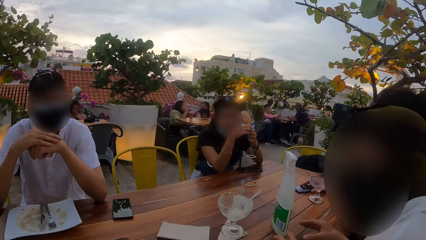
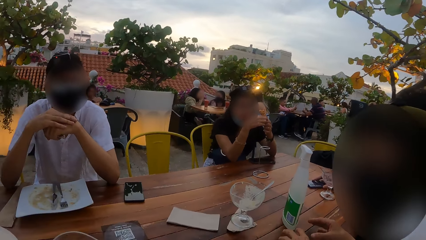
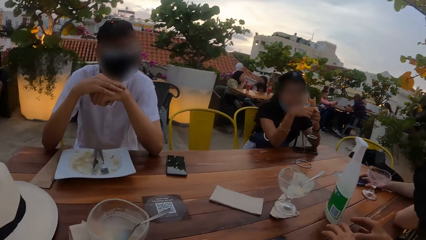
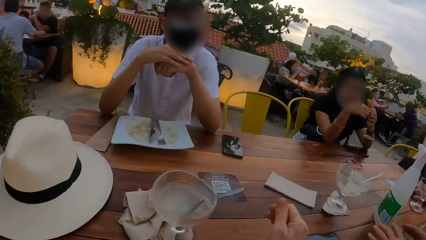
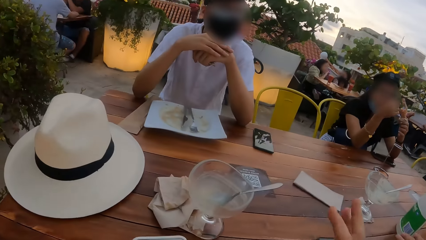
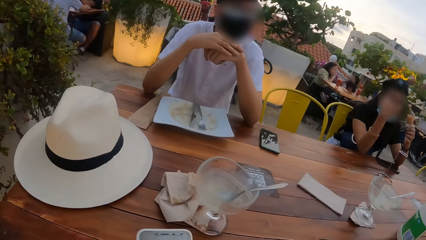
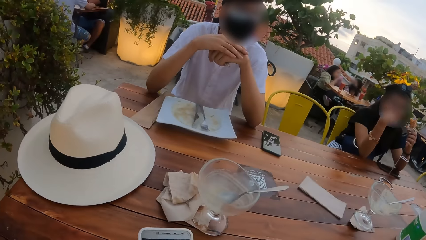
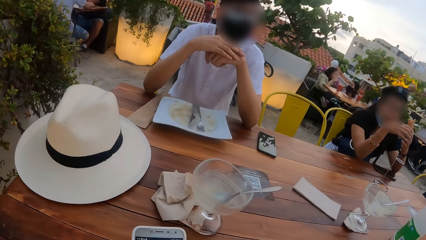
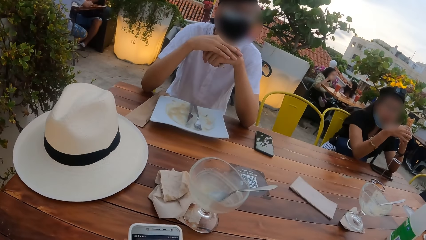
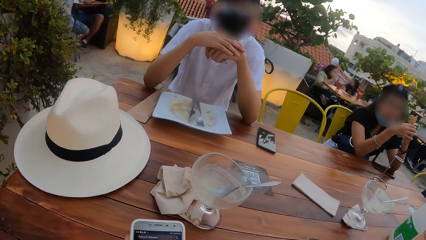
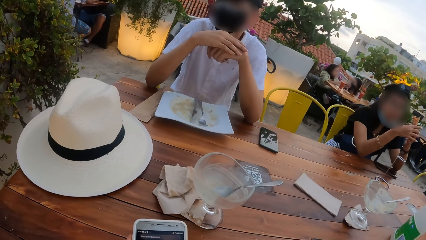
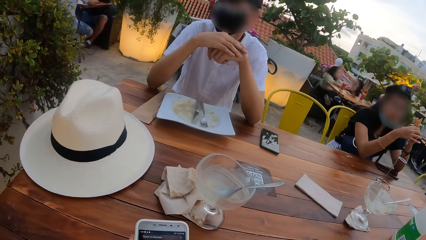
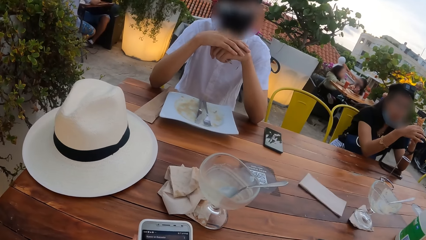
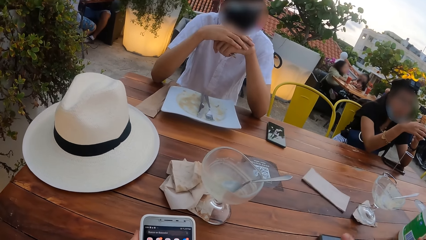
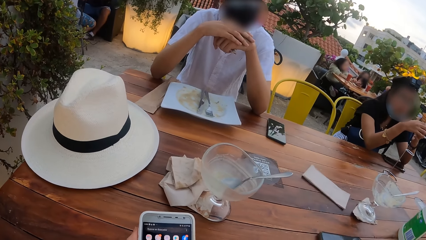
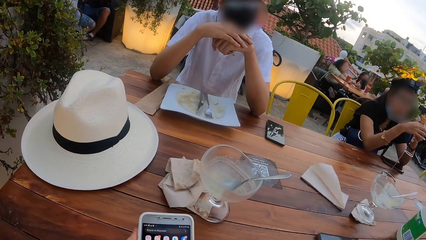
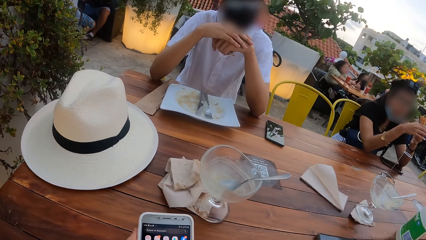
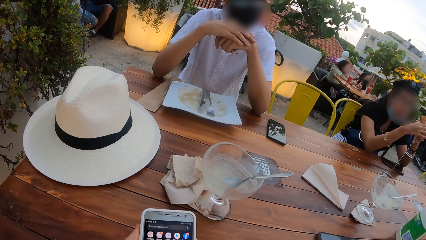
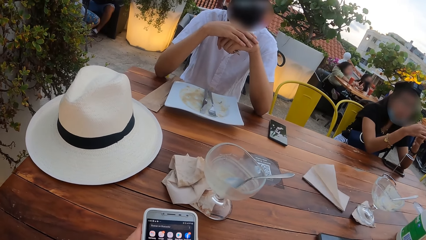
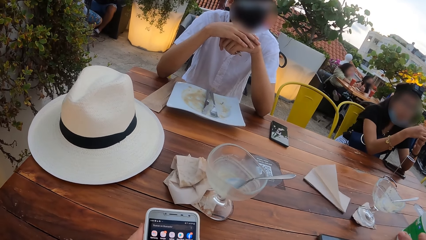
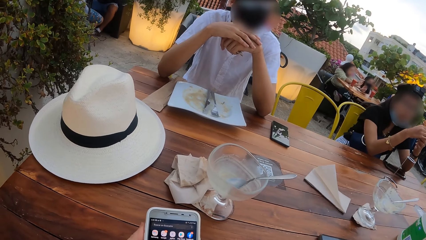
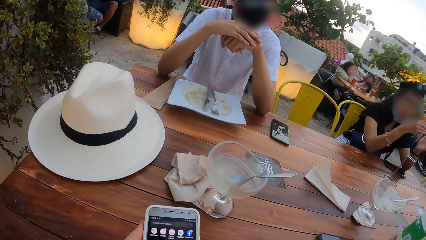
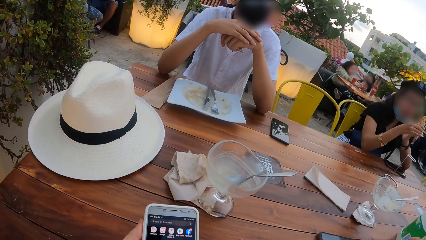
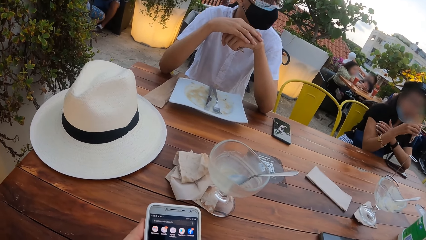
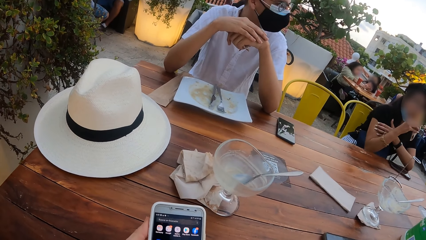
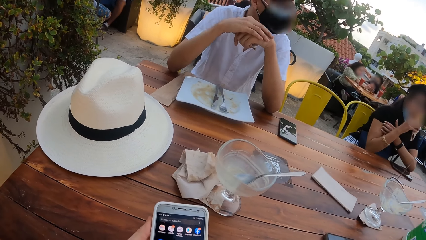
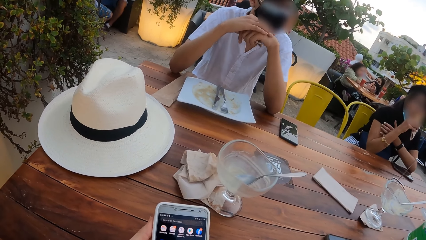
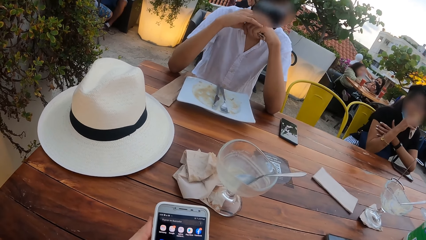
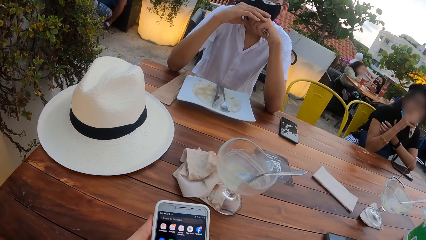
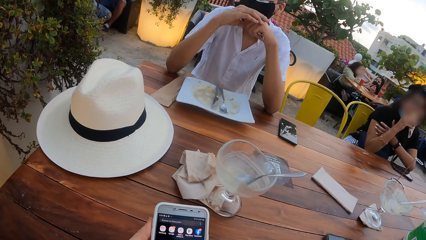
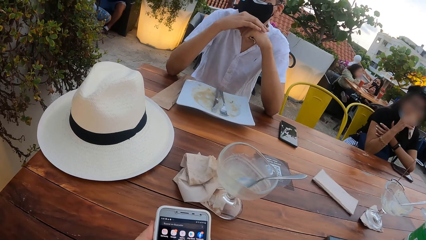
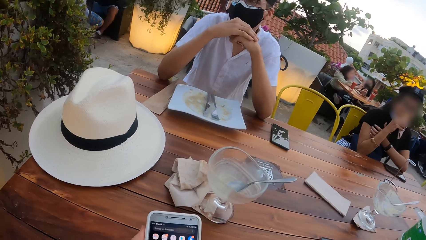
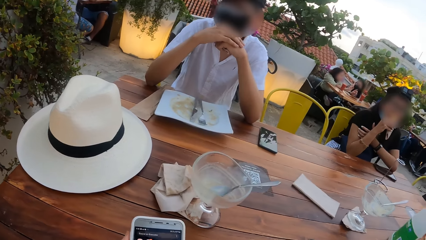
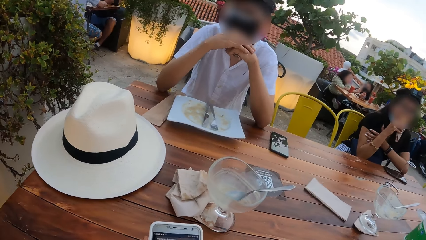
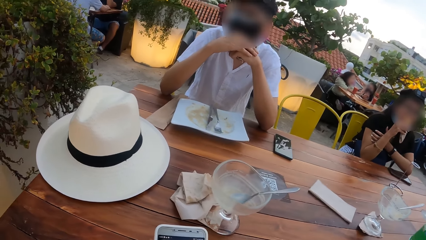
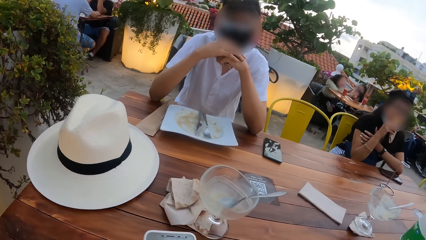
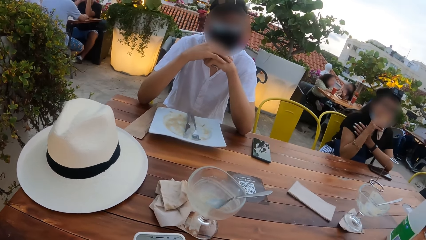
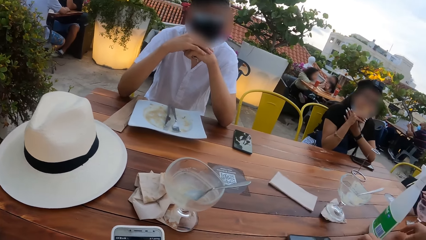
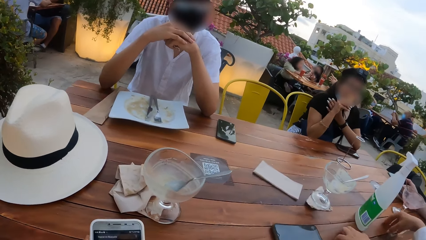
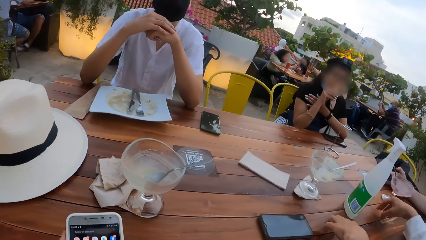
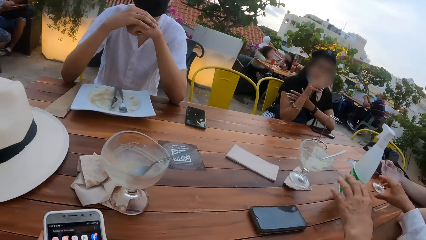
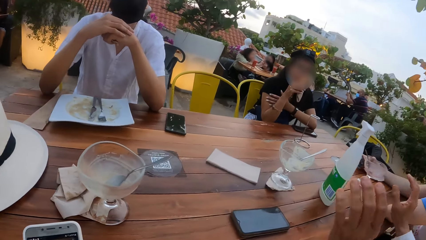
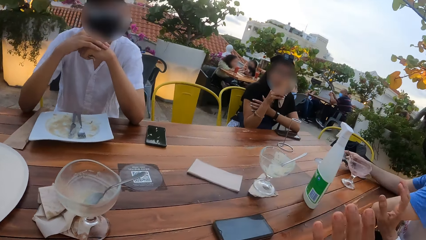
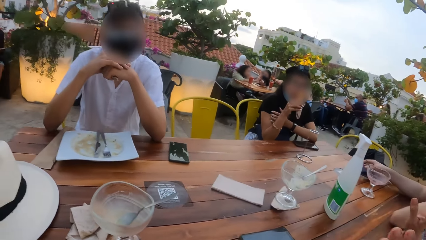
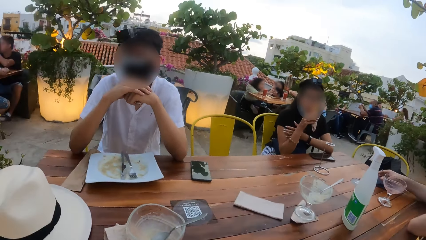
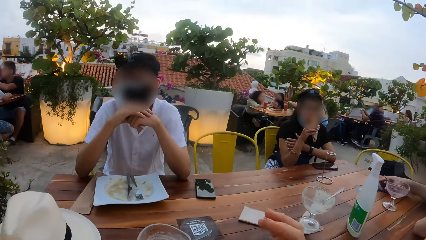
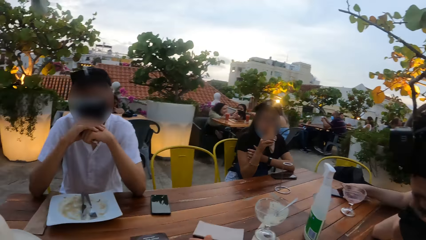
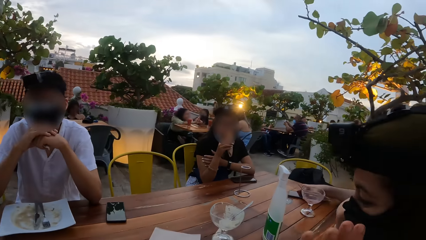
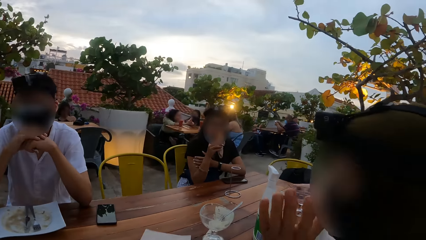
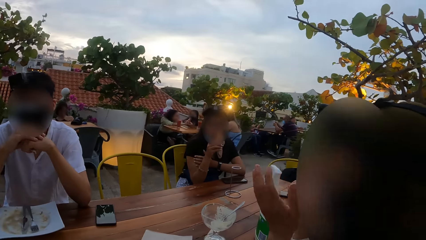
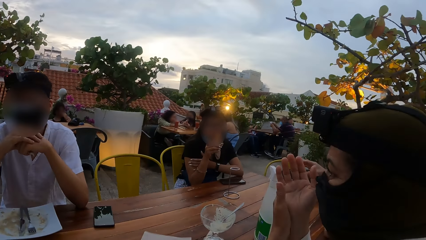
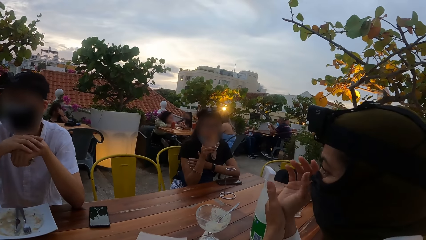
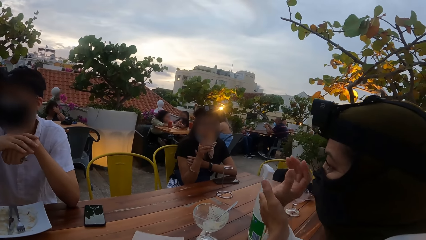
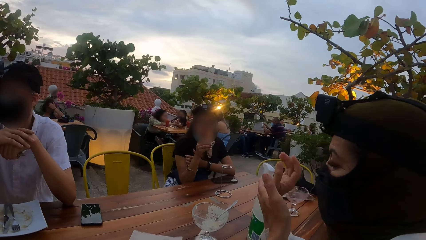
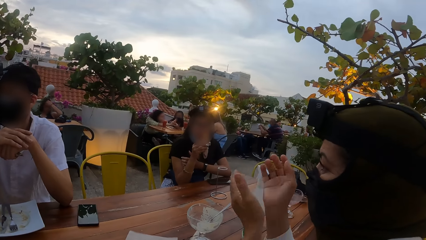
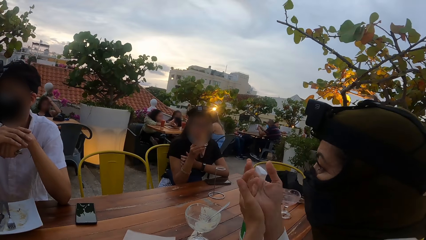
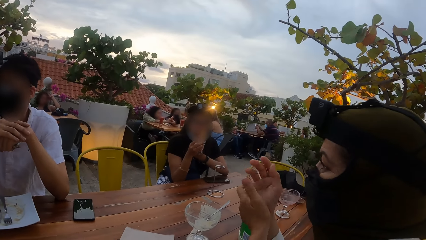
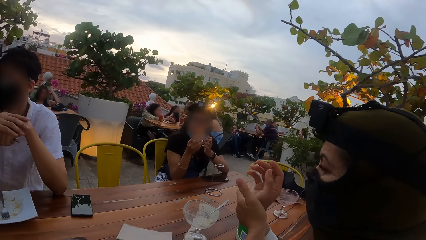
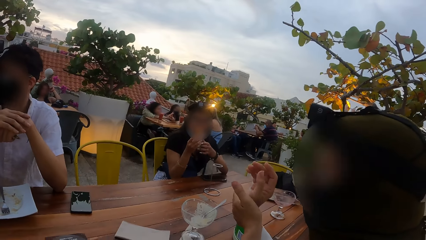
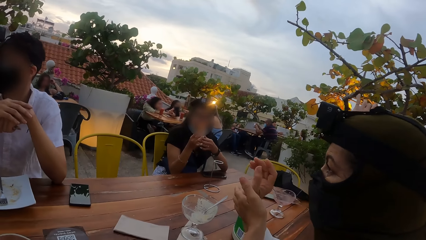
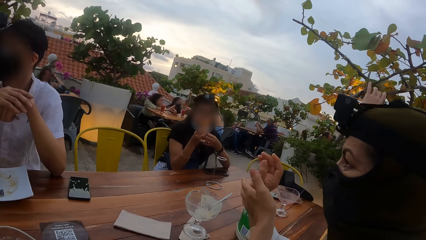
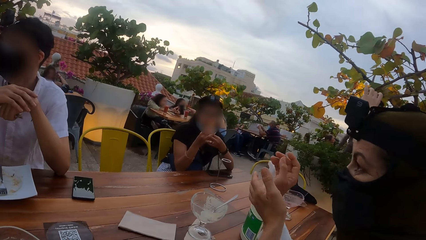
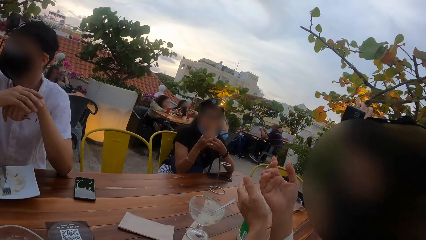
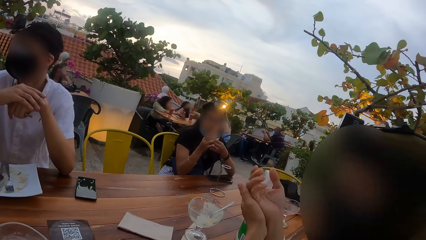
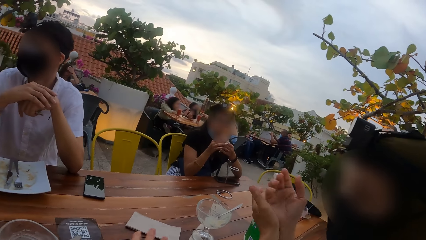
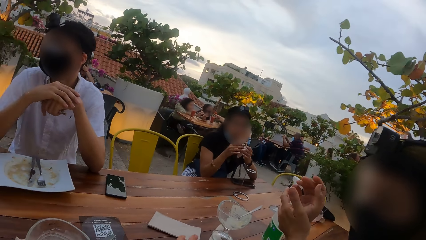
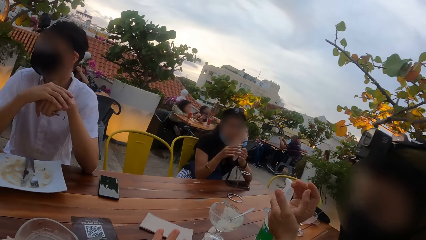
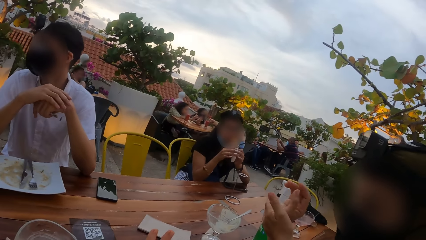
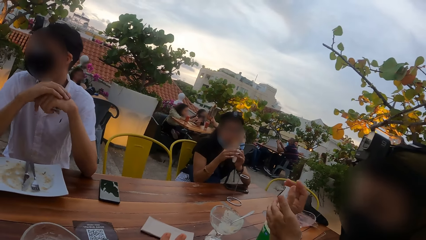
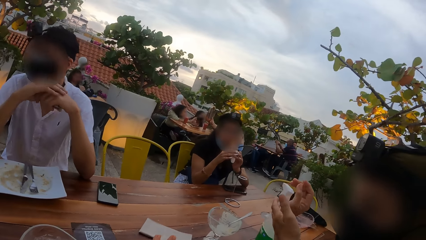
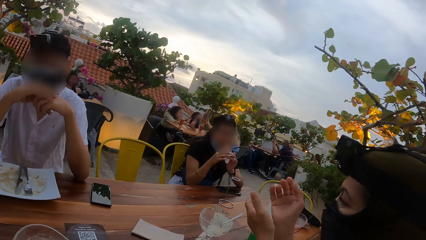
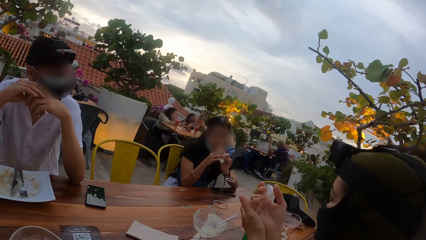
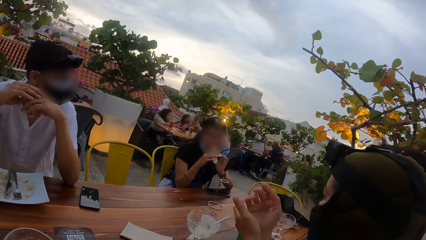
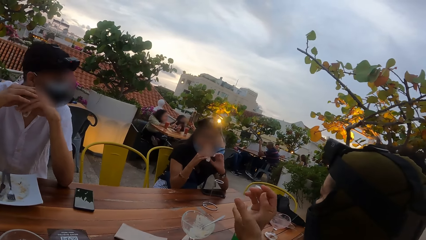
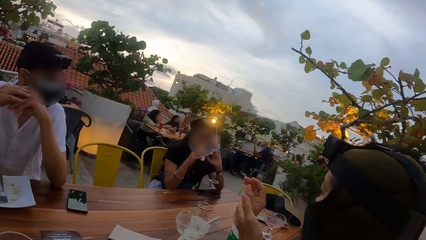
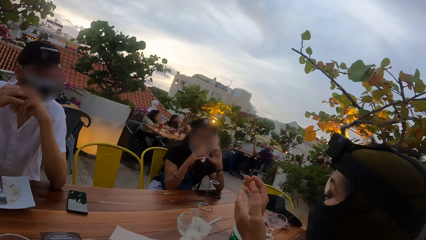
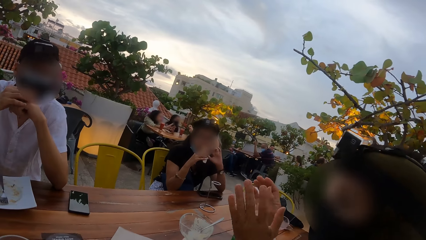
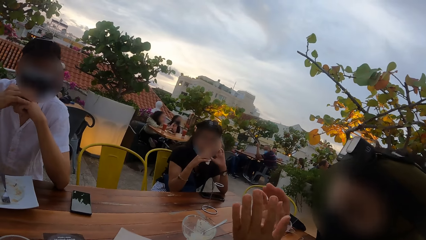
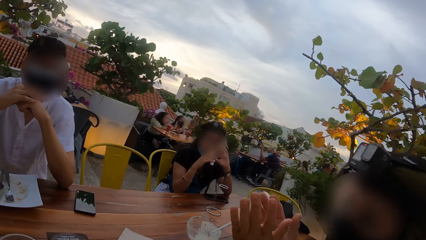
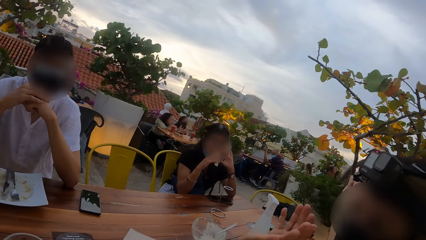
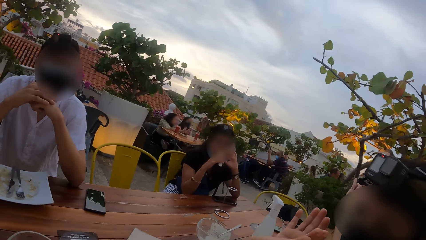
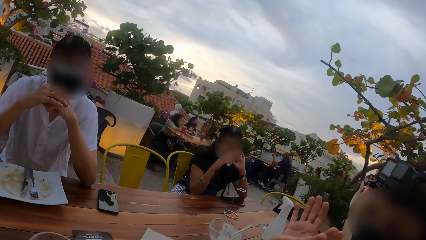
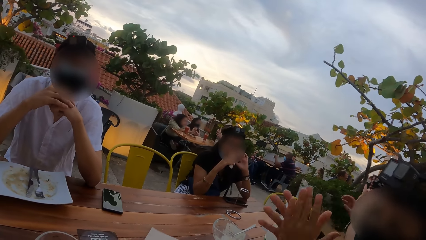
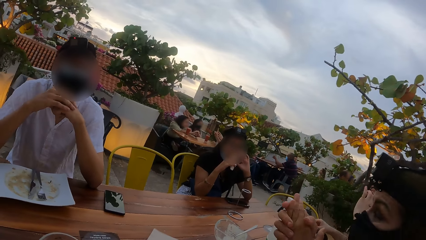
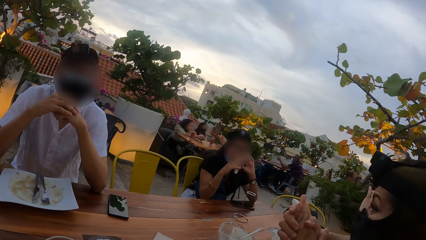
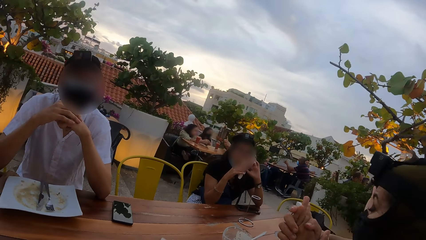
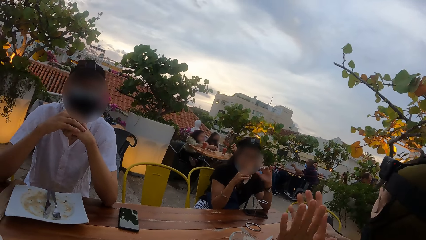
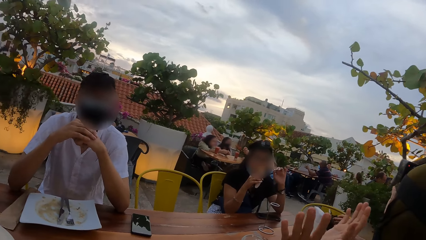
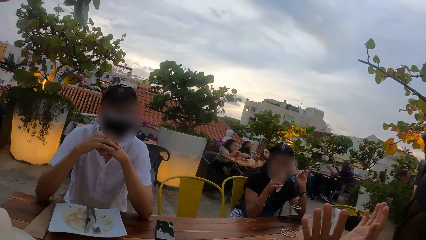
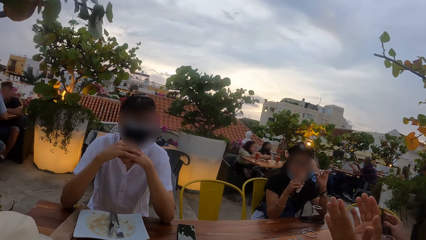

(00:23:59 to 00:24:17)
The camera wearer operates the phone. A woman scratches her arm with her left hand. The woman eats the wafer in her right hand. Another woman takes her hands off the table. The camera wearer looks around. Another woman touches the phone on the table with her right hand. The second woman rubs her hands together. The camera wearer interacts with a person. The first woman holds the wafer with both hands. The first woman scratches her ear with her left hand and eats the wafer in her right hand. The second woman holds her hands together.
